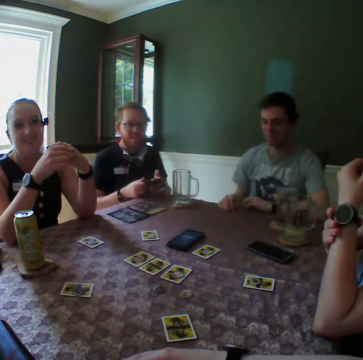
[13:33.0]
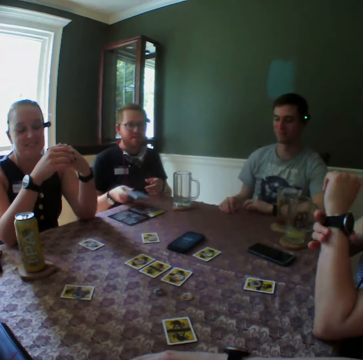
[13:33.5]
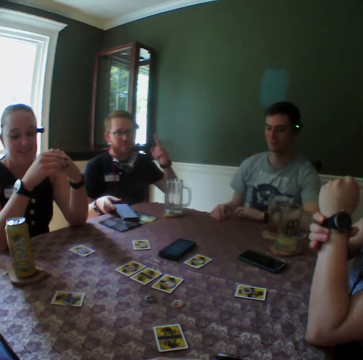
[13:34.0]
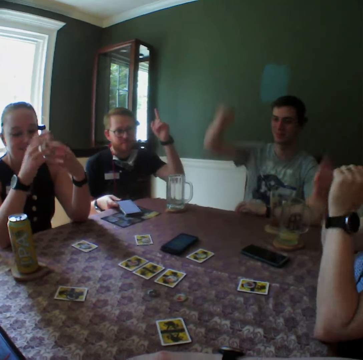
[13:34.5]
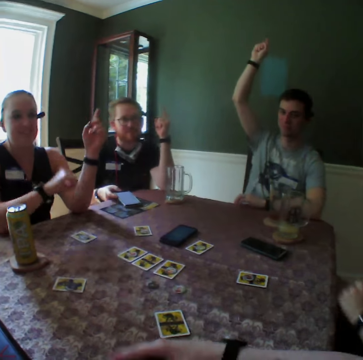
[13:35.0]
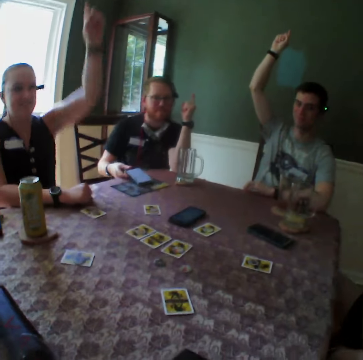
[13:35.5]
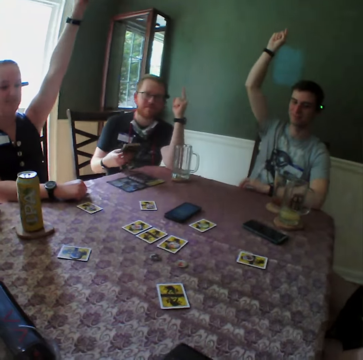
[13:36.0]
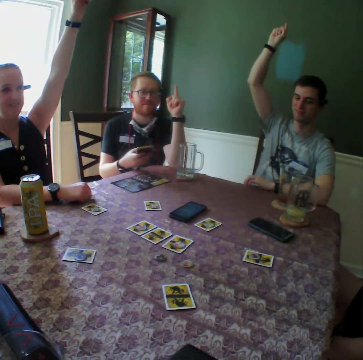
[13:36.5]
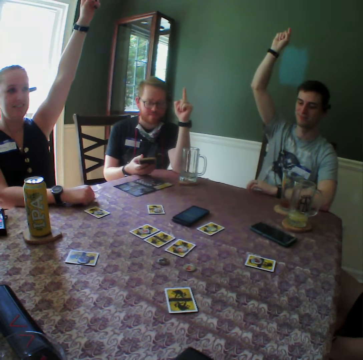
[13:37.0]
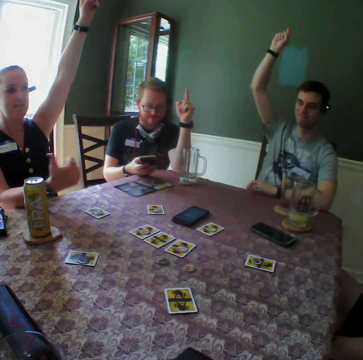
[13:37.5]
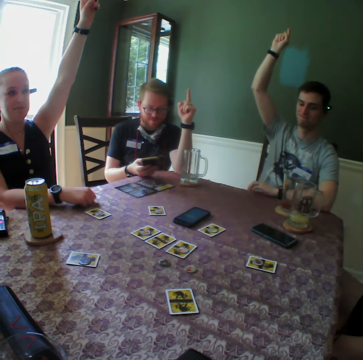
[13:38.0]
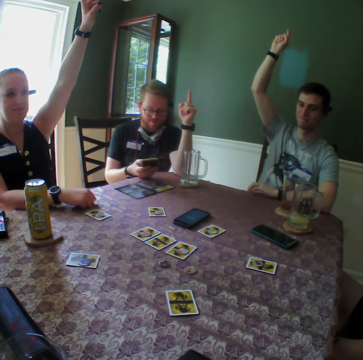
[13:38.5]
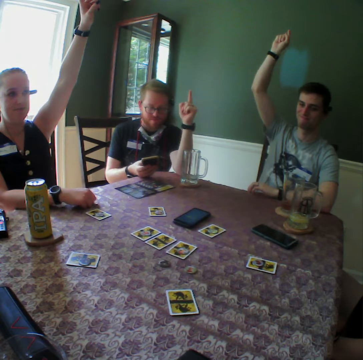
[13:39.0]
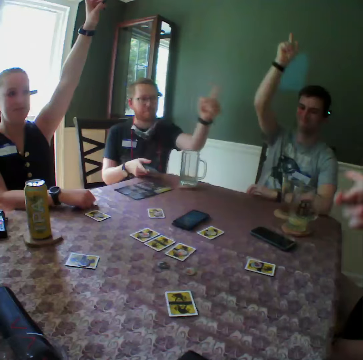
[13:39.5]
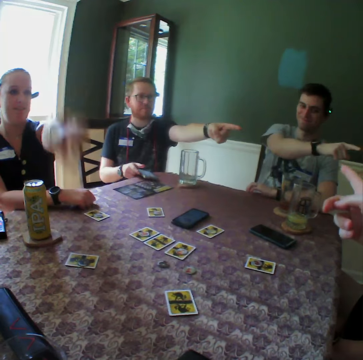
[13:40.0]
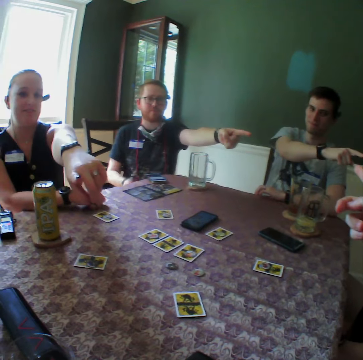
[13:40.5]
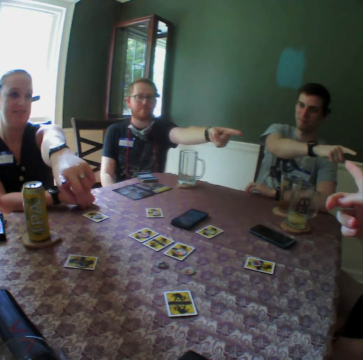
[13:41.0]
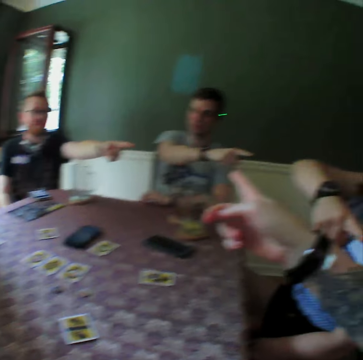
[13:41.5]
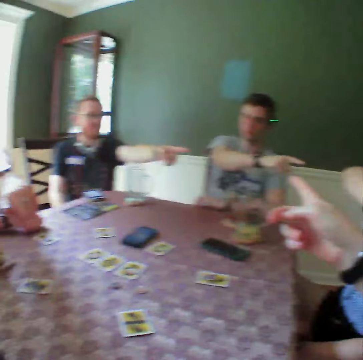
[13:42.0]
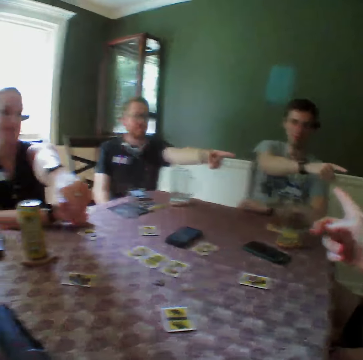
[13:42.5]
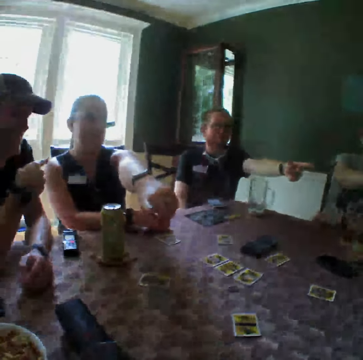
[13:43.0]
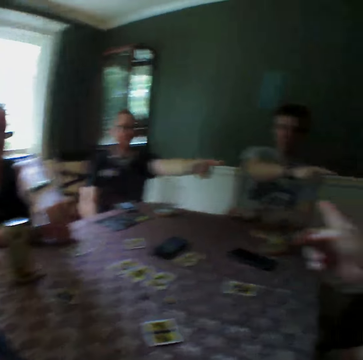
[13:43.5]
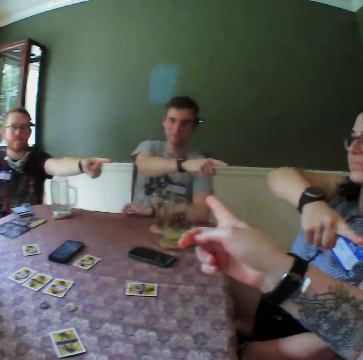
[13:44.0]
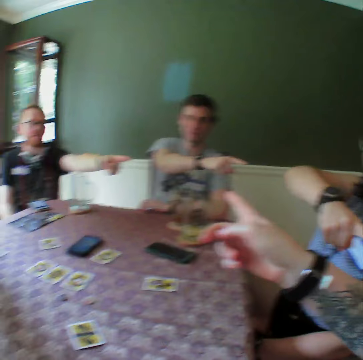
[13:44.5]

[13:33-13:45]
A woman moves up her hand. A man drops the phone on the table with his right hand. Another man lifts up his hand. The first man picks up the phone from the table with his right hand. Another woman lifts up her hand. The first man operates the phone with his right hand and drops the phone on the table with his right hand. The second woman points her finger. The second man points his finger. Another man points his finger.

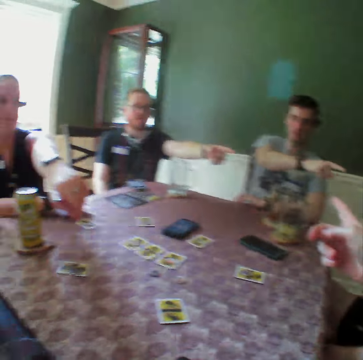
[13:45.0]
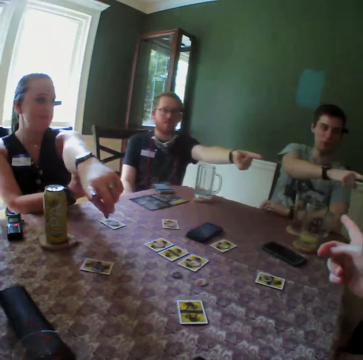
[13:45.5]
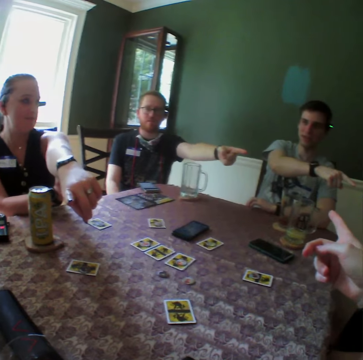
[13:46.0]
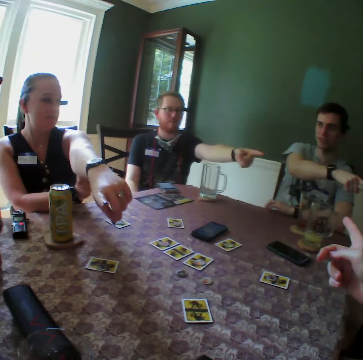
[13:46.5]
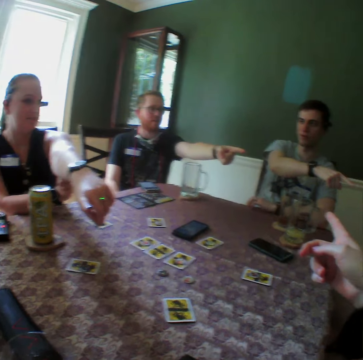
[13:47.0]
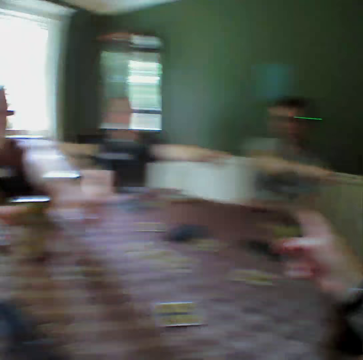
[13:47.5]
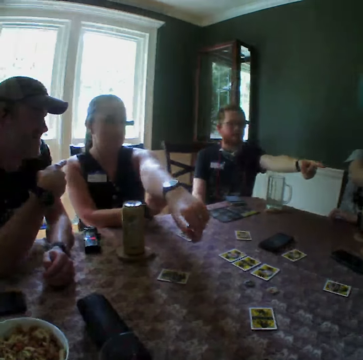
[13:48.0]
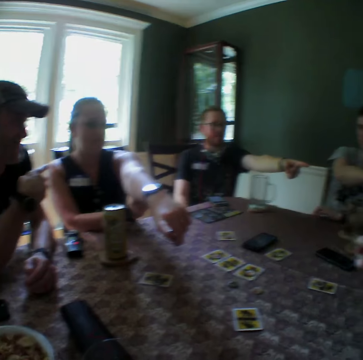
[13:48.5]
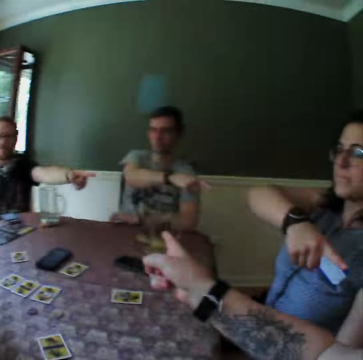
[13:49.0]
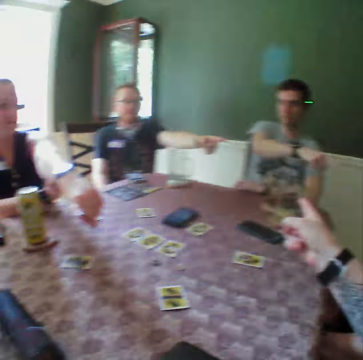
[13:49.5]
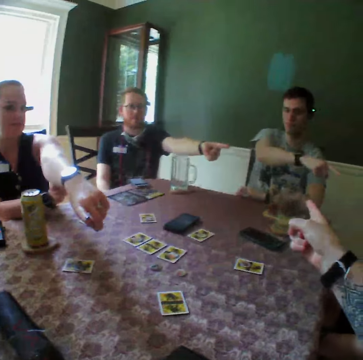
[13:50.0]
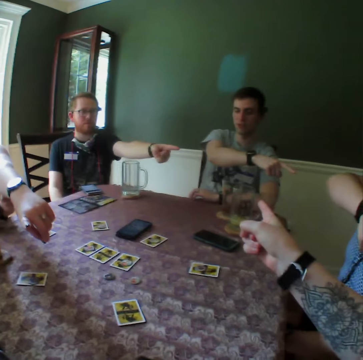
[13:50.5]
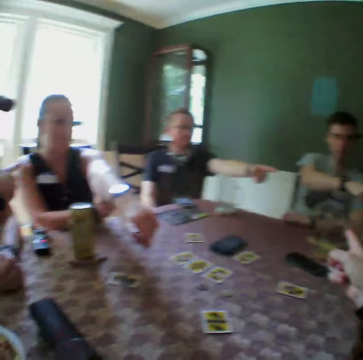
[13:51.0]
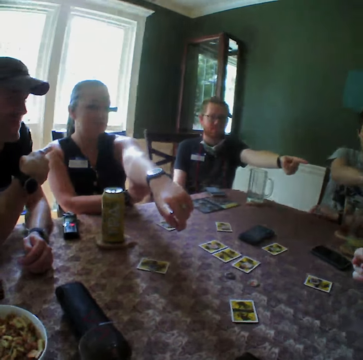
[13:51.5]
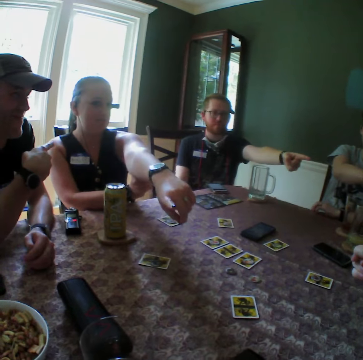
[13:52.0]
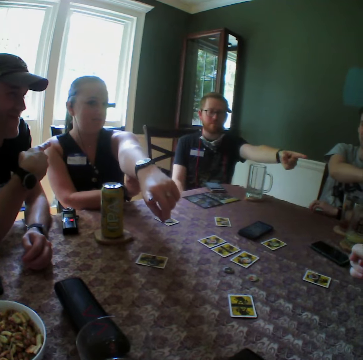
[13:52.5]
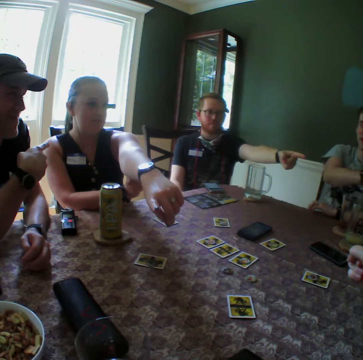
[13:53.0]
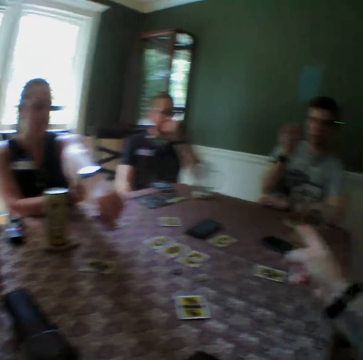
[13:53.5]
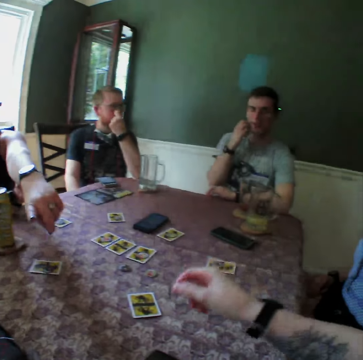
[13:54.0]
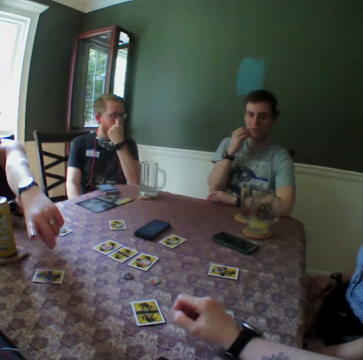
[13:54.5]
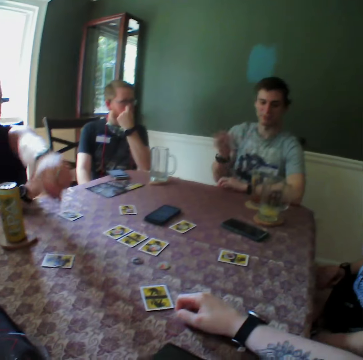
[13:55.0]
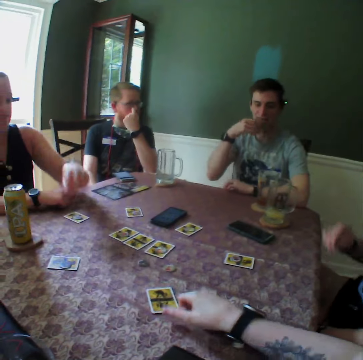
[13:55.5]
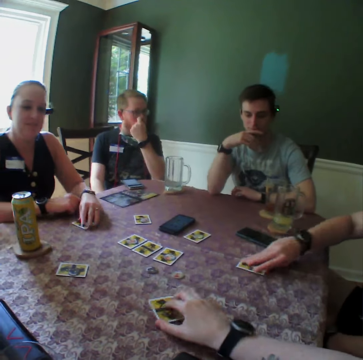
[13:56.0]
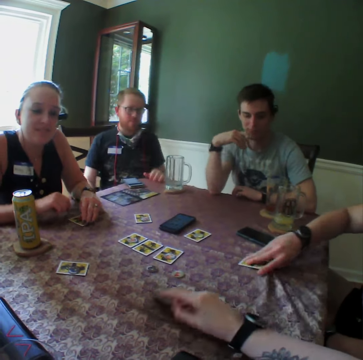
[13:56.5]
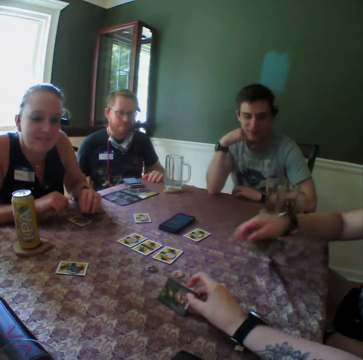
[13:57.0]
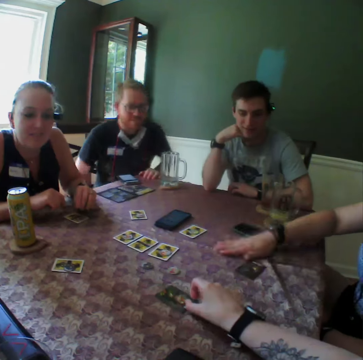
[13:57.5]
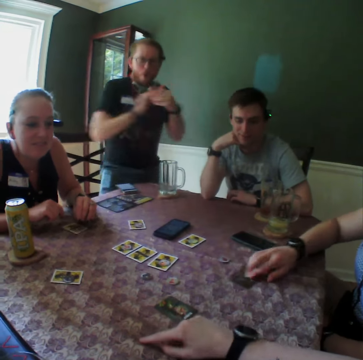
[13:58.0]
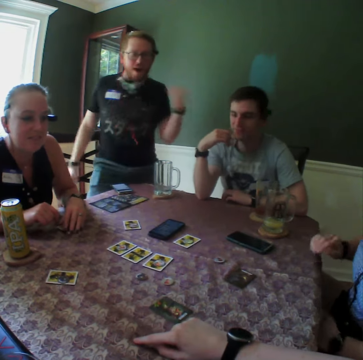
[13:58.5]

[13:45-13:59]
The camera wearer looks around. He points a finger. He looks around. He turns a card on the table with his right hand. A woman places her left hand on a card on the table. Another woman turns a card on the table with her right hand. The camera wearer picks up cards from the table.

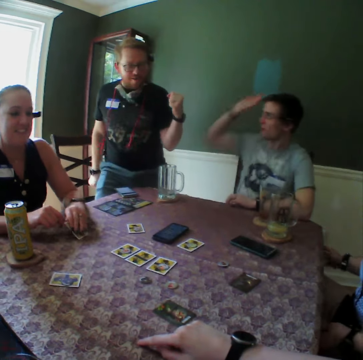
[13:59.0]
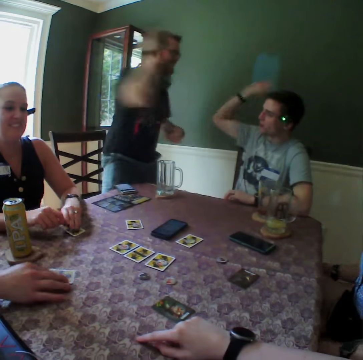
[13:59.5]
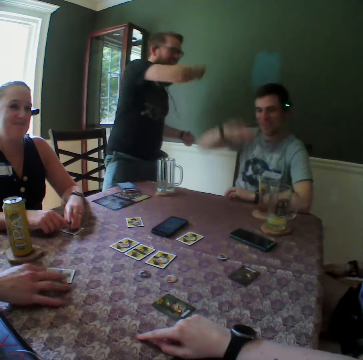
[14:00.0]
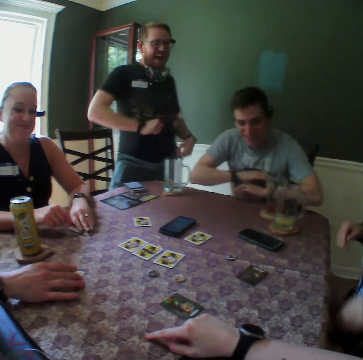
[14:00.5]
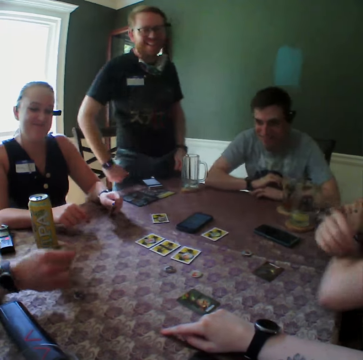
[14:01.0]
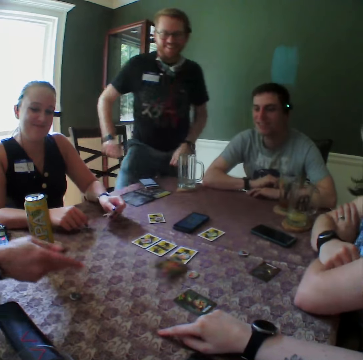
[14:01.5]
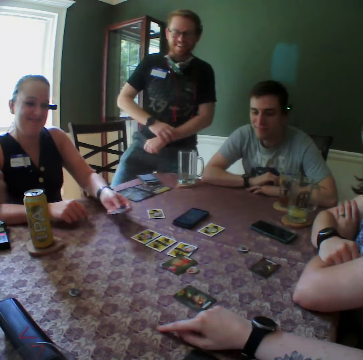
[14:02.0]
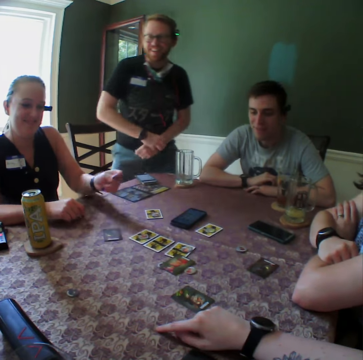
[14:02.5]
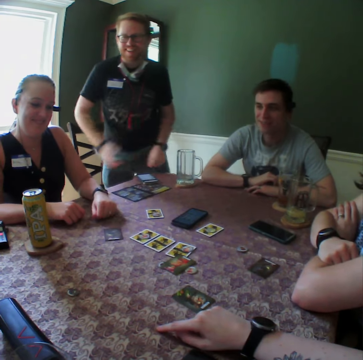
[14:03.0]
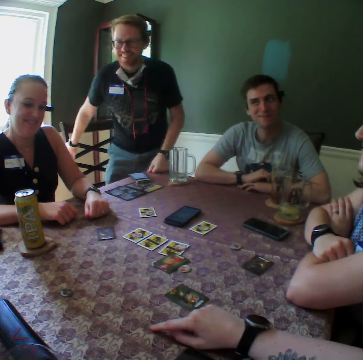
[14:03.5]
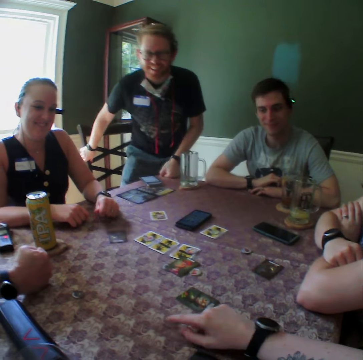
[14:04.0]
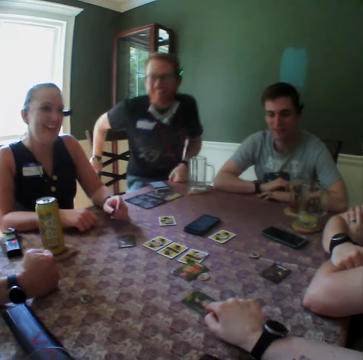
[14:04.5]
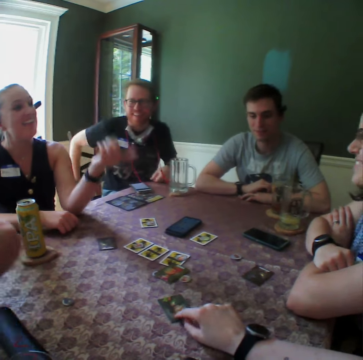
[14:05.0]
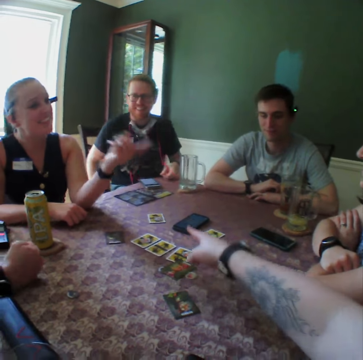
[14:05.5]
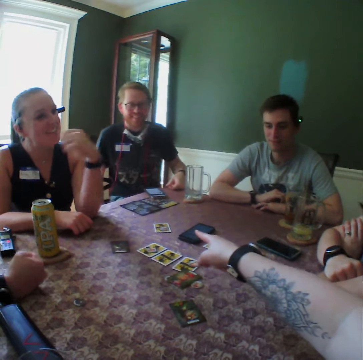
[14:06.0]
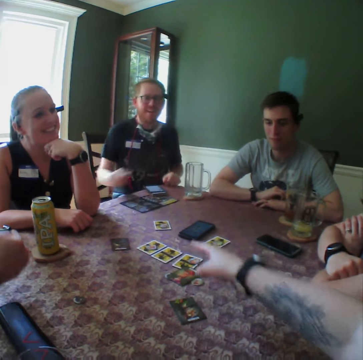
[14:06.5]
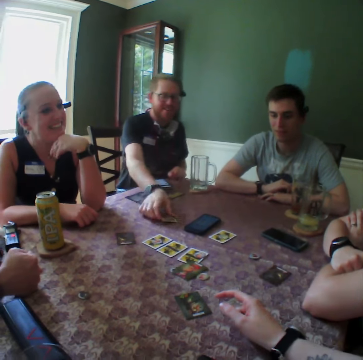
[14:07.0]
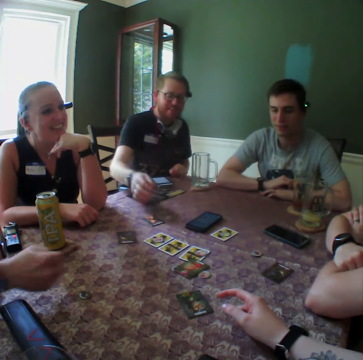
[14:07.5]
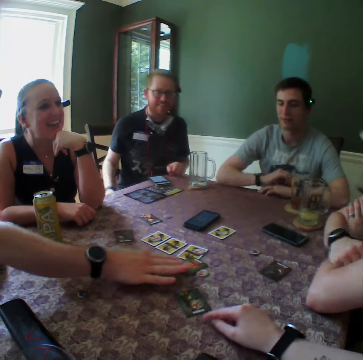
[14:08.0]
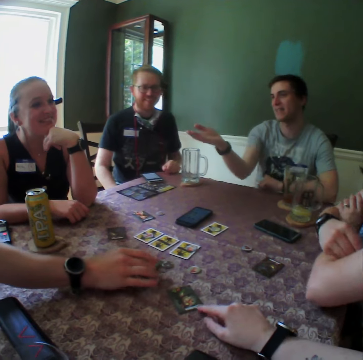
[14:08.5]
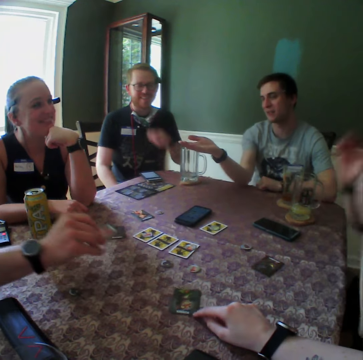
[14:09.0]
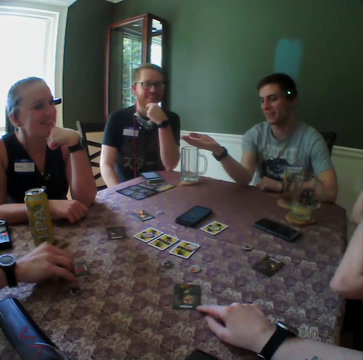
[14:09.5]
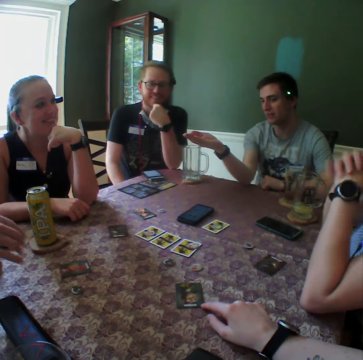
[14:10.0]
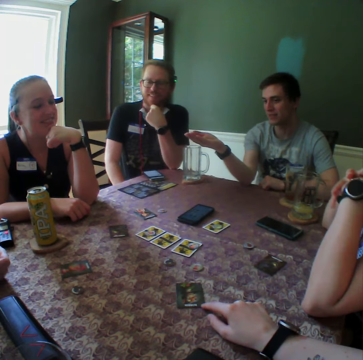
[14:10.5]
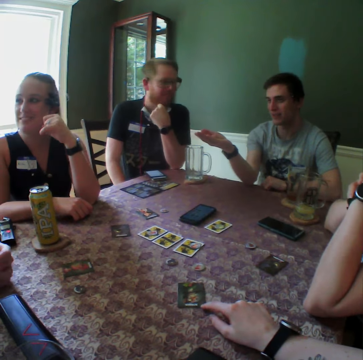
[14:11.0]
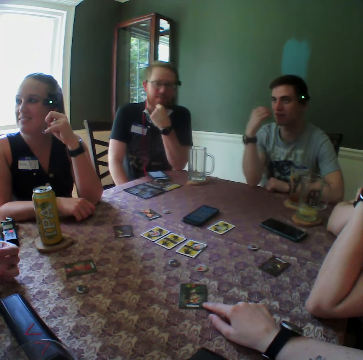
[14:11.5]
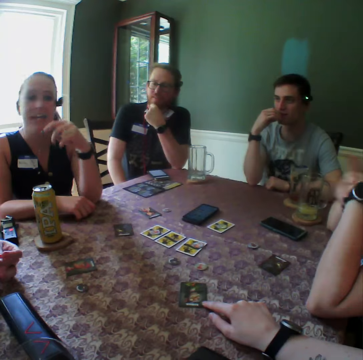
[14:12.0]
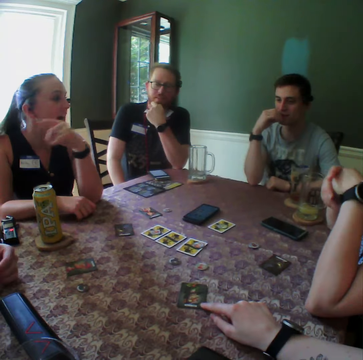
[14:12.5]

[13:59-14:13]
A man turns a card on the table with his right hand. The camera wearer puts cards on the table. A woman turns the card on the table with her left hand. The camera wearer moves a card on the table with his right hand. He points a finger. Another man turns a card on the table with his right hand. The first man picks up a card from the table with his right hand. The camera wearer moves a card on the table with his right hand. The first man drops the card on the table with his right hand. The camera wearer touches playing cards.
